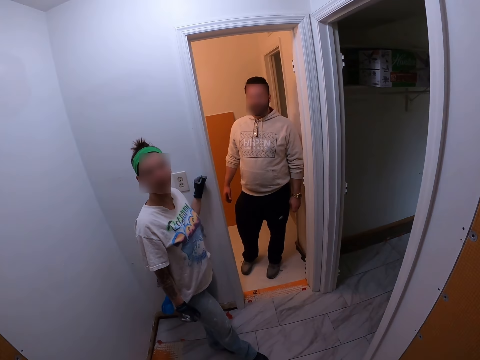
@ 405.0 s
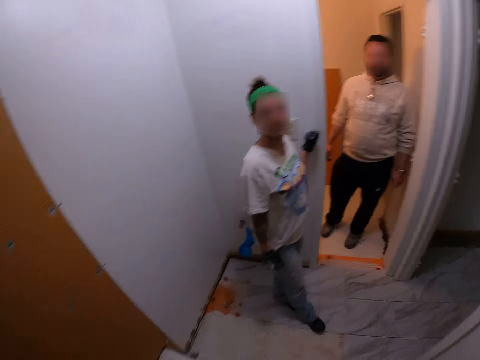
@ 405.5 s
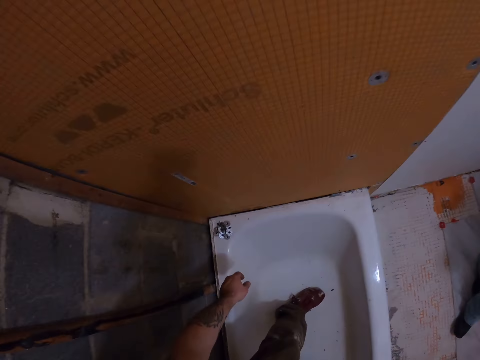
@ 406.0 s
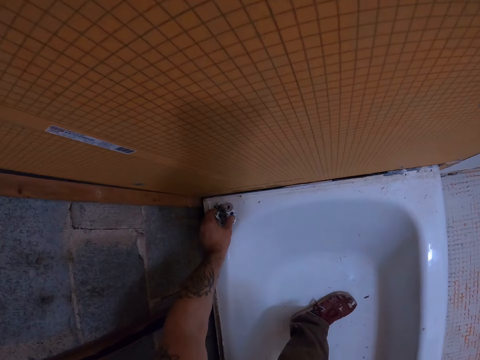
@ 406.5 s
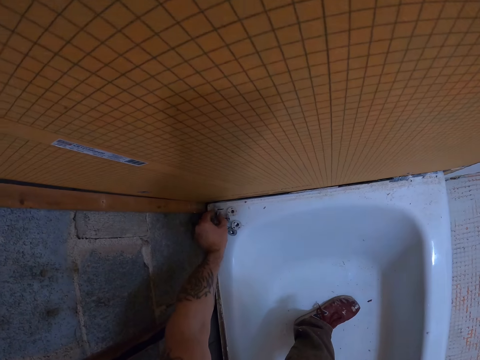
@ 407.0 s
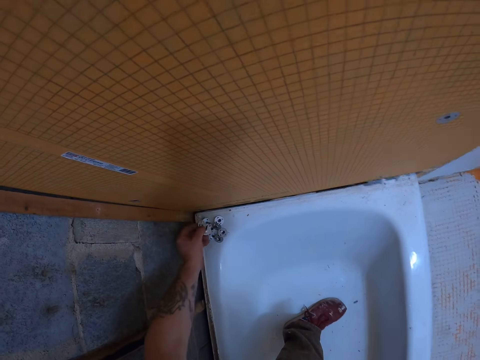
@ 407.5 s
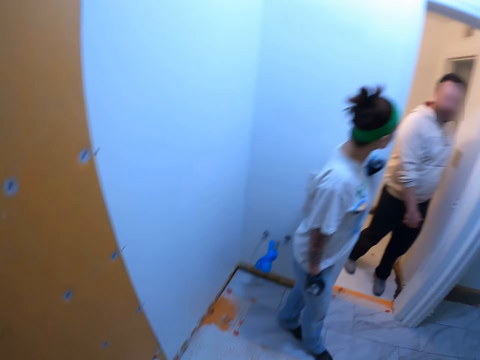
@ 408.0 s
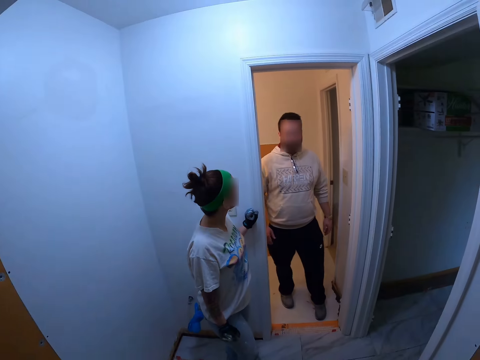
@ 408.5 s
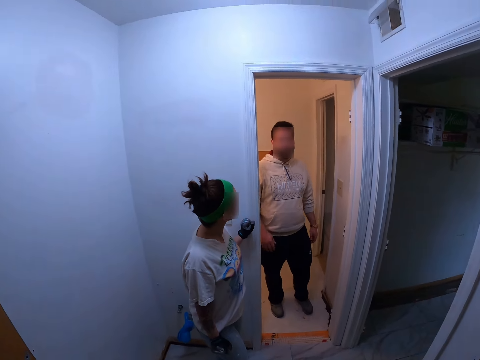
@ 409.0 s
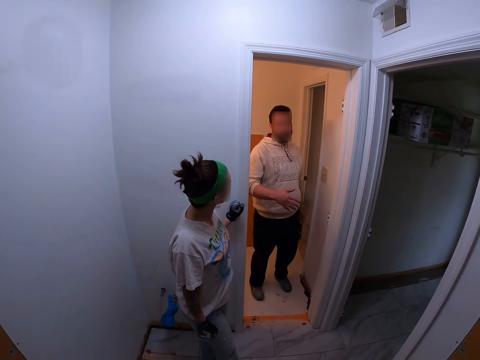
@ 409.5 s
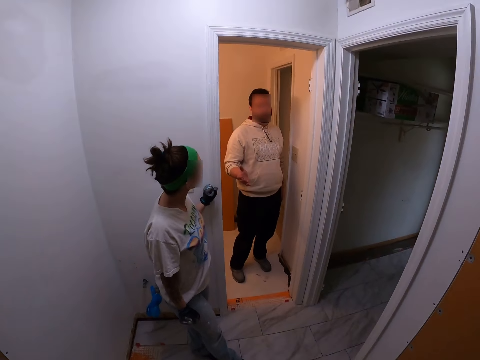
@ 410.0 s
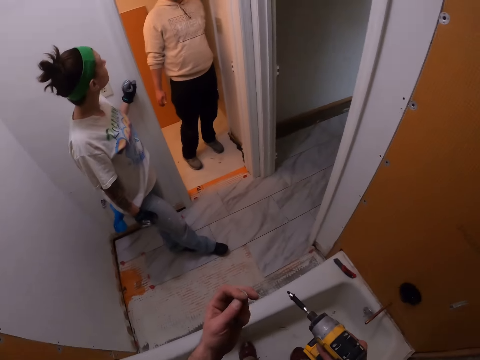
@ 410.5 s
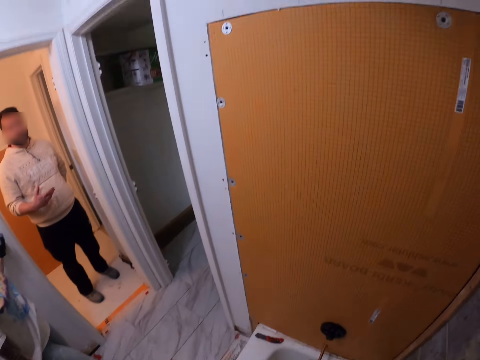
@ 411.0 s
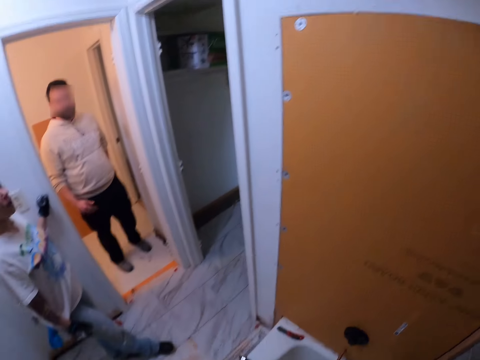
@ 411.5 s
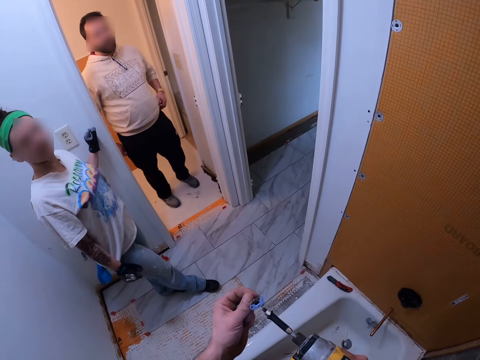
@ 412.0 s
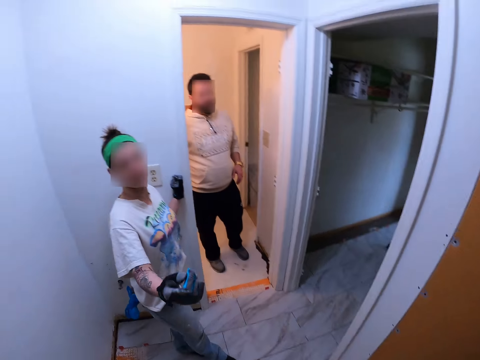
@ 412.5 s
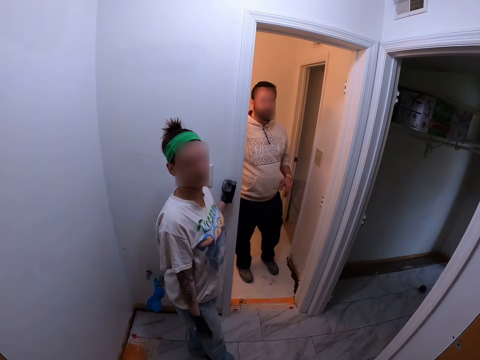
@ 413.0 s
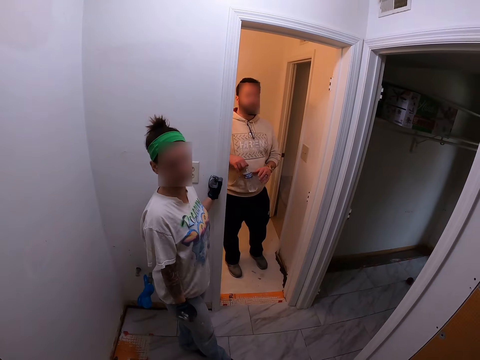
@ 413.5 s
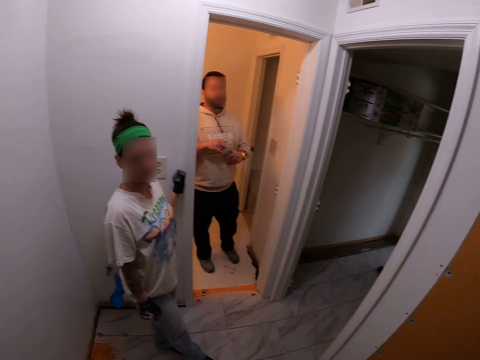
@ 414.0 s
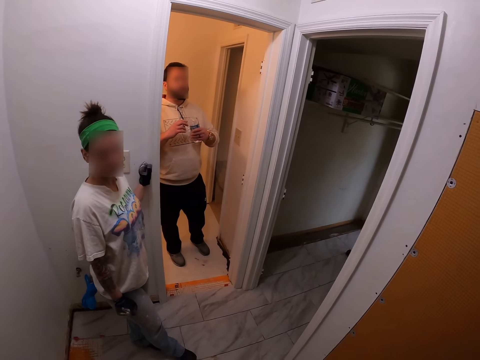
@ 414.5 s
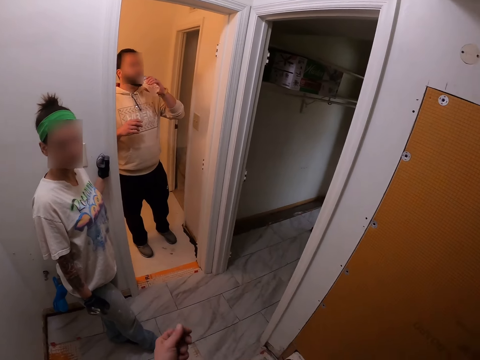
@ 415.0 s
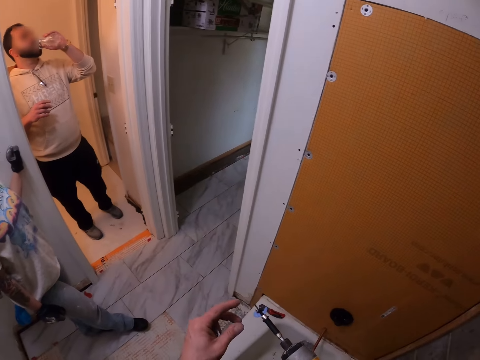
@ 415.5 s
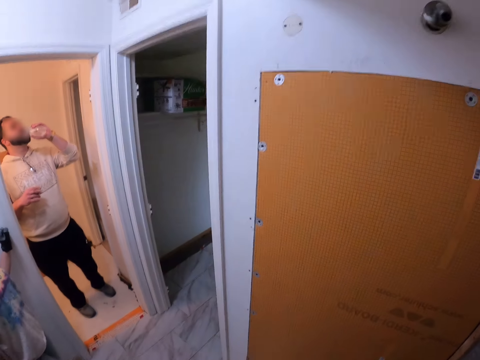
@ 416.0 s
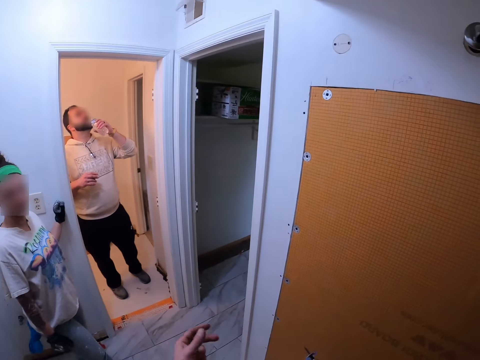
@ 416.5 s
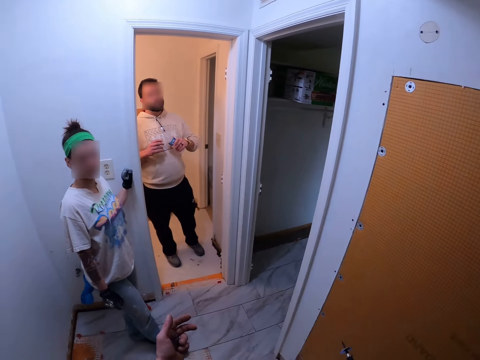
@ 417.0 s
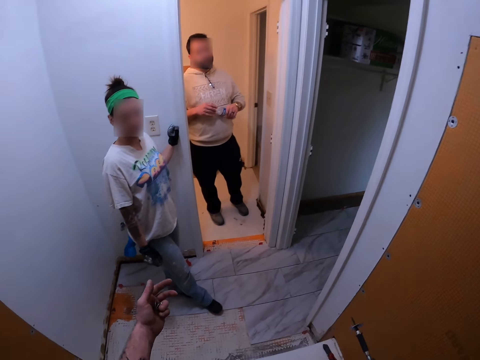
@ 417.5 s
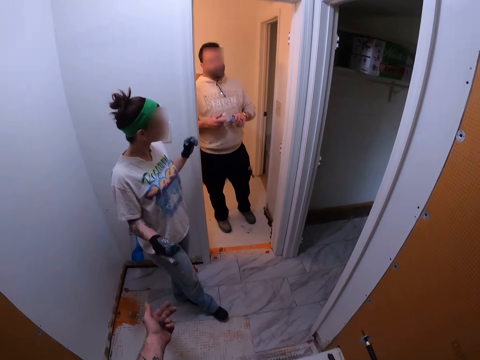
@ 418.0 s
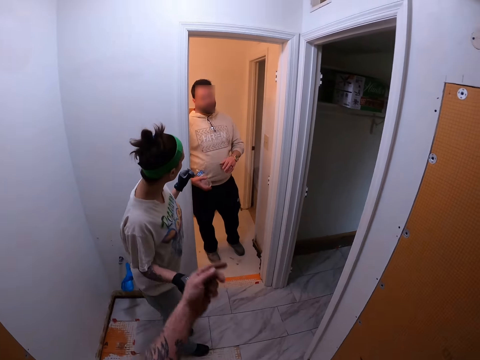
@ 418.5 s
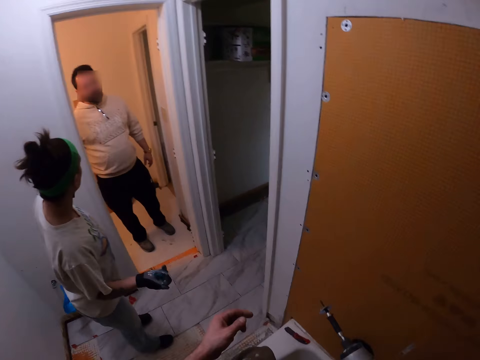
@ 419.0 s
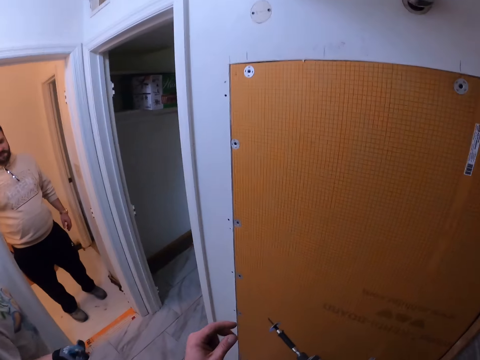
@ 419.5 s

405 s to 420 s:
The camera wearer bends. He picks up some tile backer washer from the top of the tub. He stands up. A person makes steps backwards. The camera wearer inserts the tile backer washer into the tip of a drill. Another person moves her right hand. The first person picks up a bottle of water, drinks the water in the bottle of water and closes the bottle of water lid. The camera wearer moves his hand. The other person moves her body. The camera wearer places the water bottle.

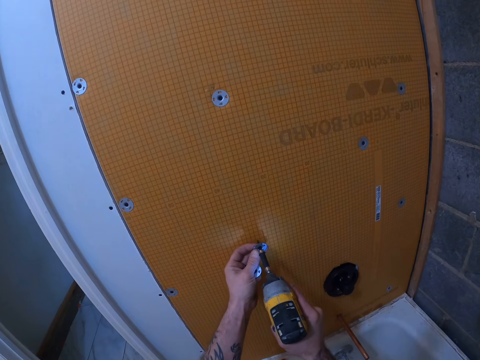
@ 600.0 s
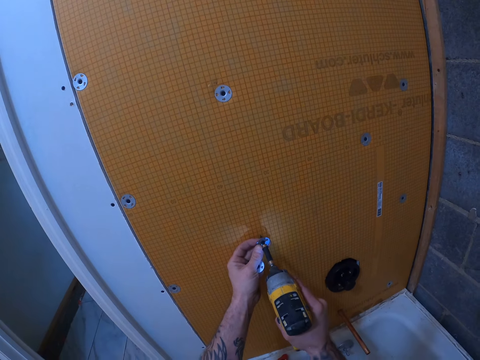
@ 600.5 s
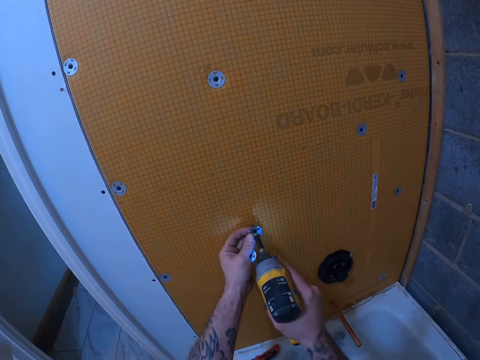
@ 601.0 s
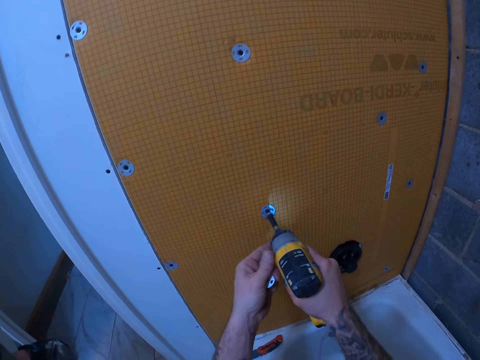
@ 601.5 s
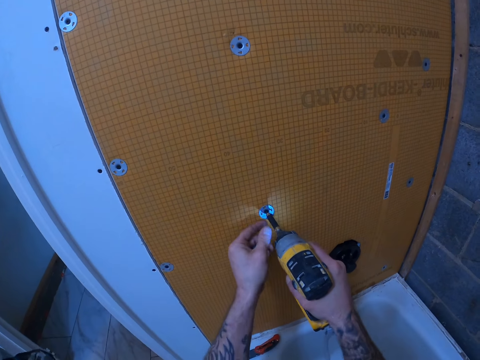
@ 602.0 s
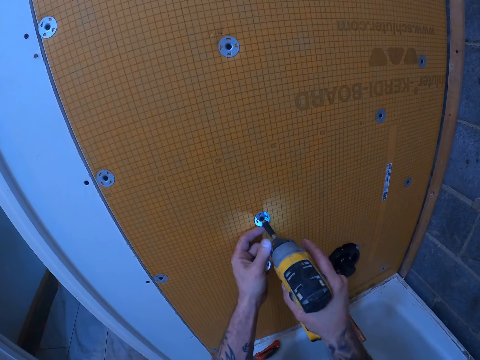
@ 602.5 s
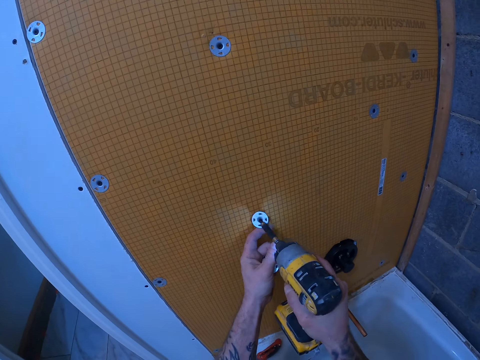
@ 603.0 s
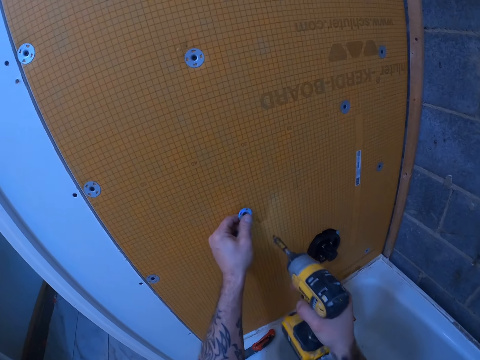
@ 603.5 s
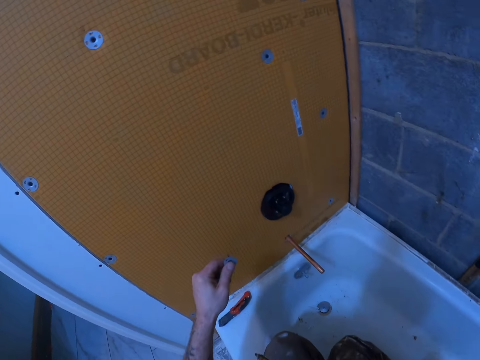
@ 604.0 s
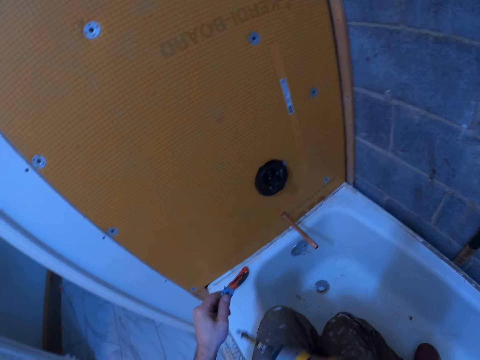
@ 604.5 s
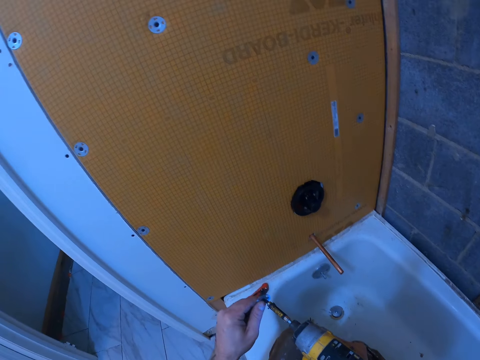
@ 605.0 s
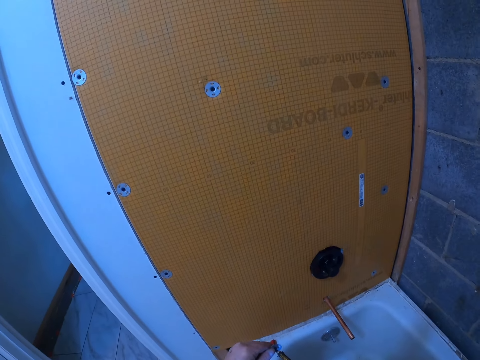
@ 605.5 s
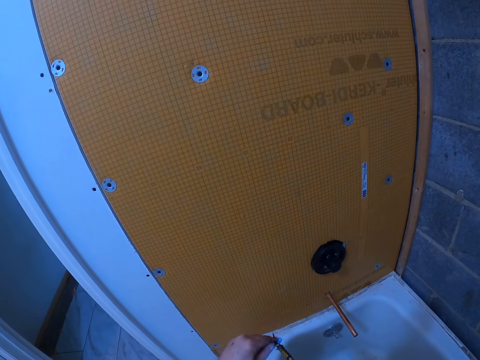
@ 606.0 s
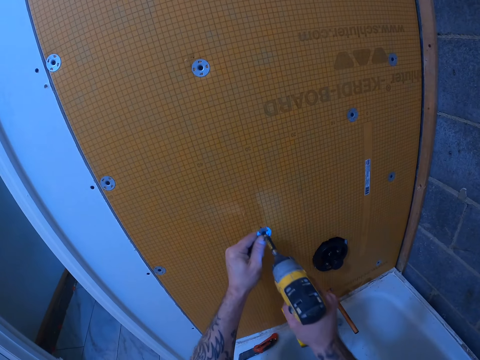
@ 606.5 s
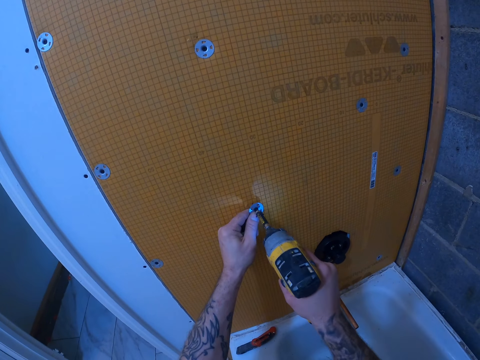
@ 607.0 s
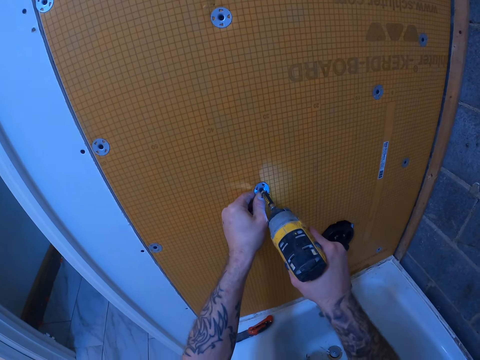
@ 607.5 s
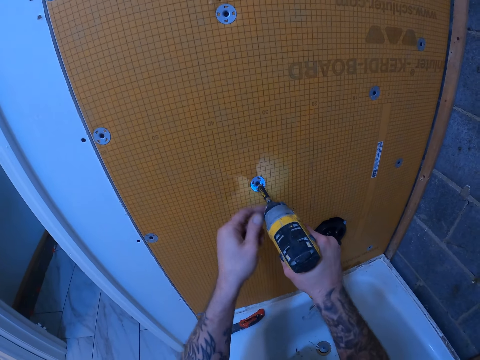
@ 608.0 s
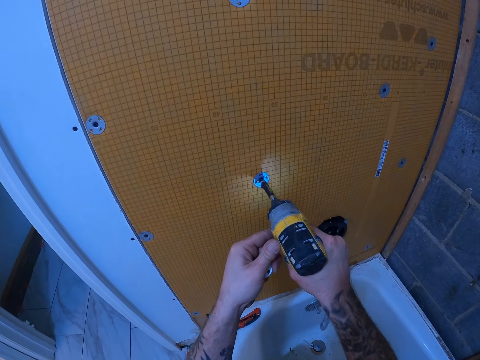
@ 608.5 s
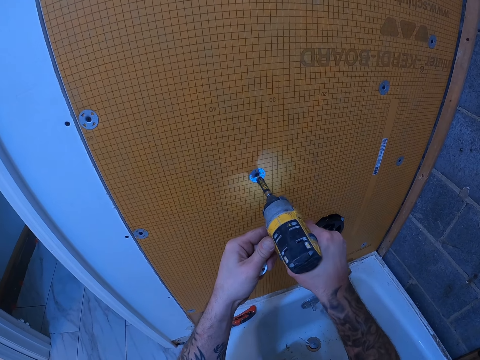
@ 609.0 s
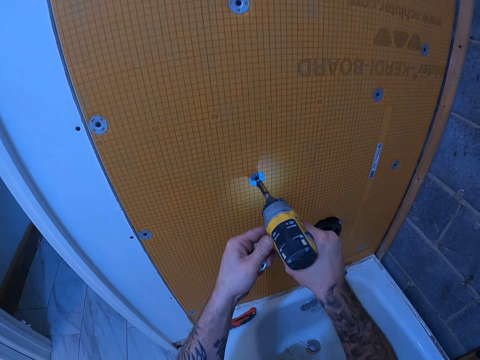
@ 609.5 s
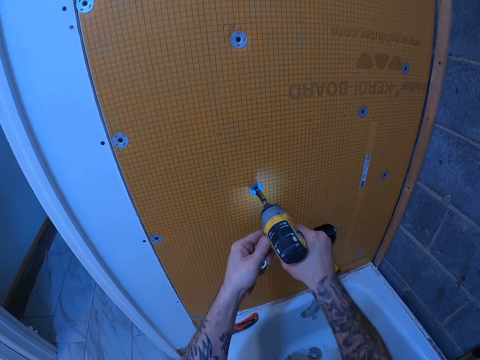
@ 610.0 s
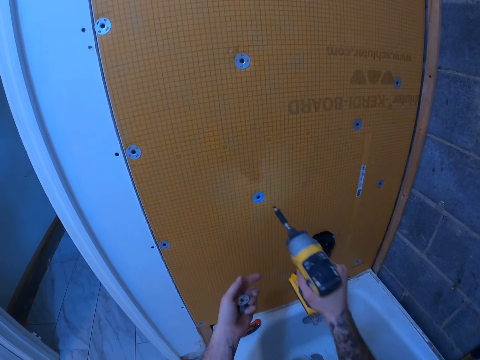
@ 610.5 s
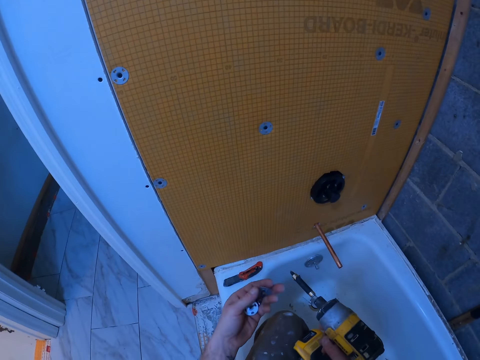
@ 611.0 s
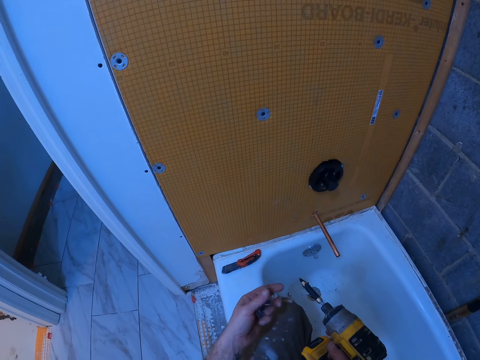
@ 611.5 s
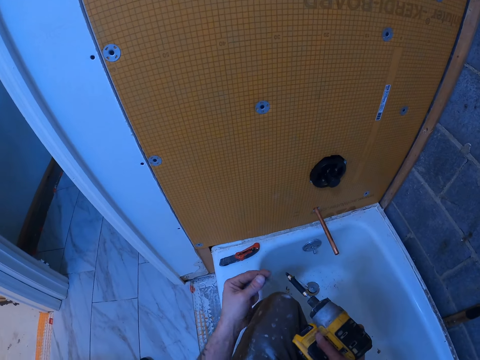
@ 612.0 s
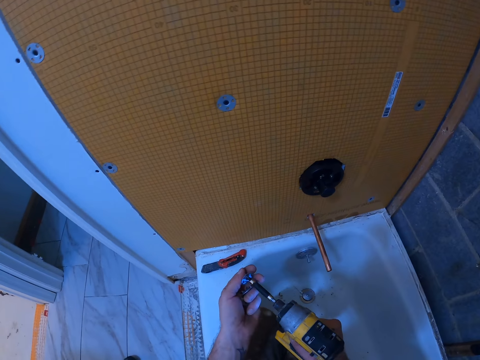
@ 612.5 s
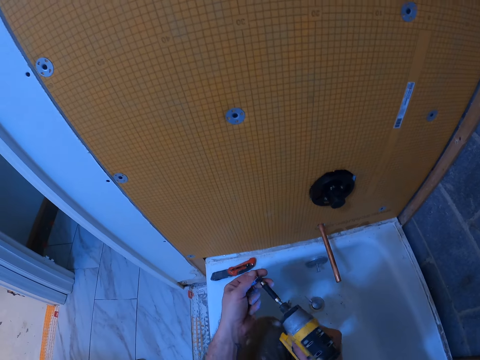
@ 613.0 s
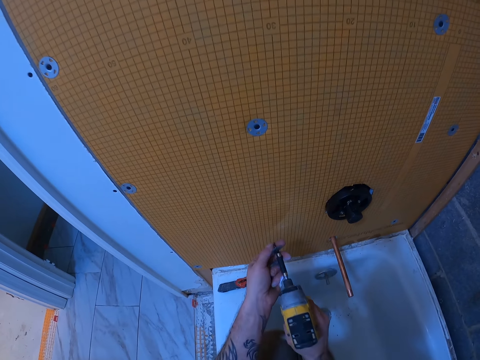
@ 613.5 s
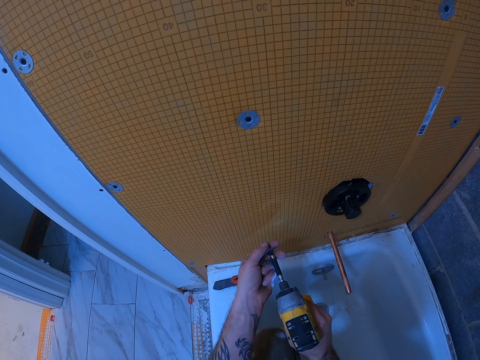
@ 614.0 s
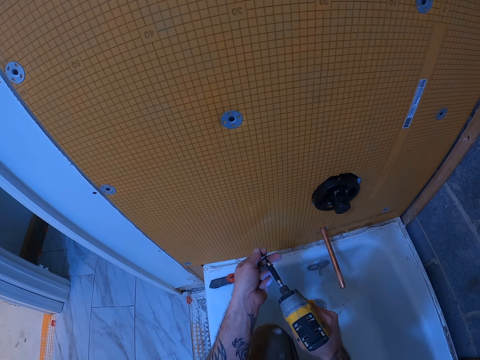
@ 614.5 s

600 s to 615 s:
The camera wearer drills the tile backer washer to the tile backer board. They remove the tile backer washer on the tile backer board. They fix the tile backer washer to the mouth of the hand drill. They drill the tile backer washer to the tile backer board. They fix the tile backer washer to the mouth of the hand drill.
